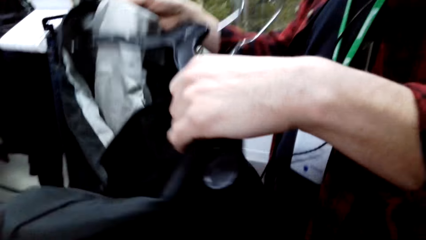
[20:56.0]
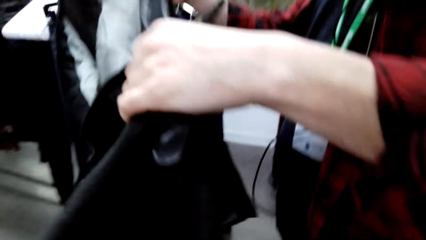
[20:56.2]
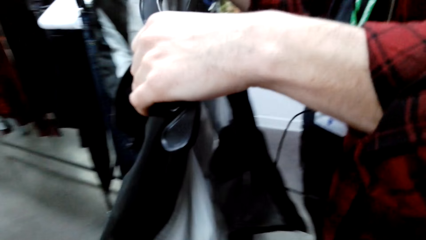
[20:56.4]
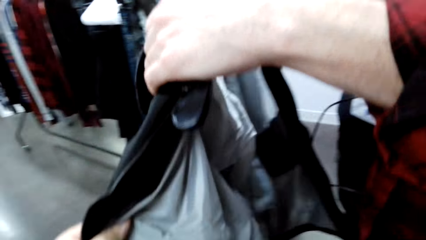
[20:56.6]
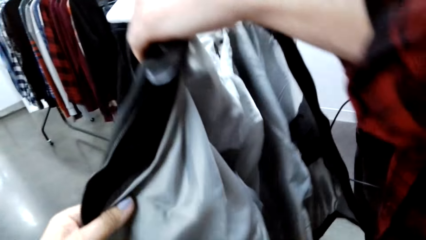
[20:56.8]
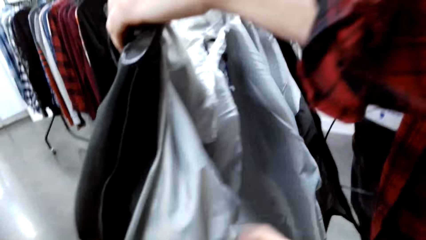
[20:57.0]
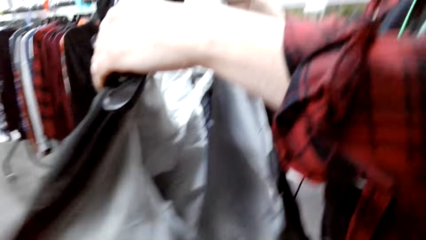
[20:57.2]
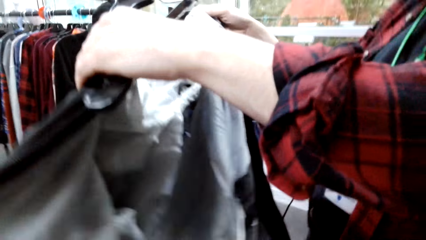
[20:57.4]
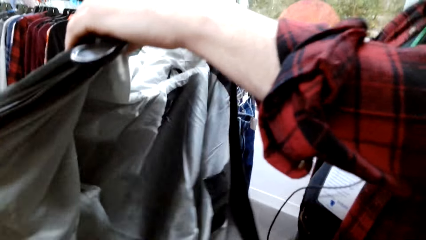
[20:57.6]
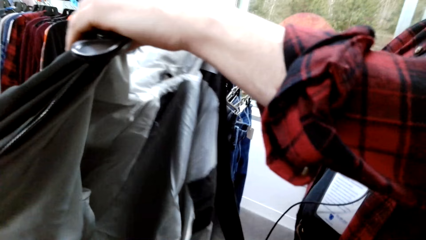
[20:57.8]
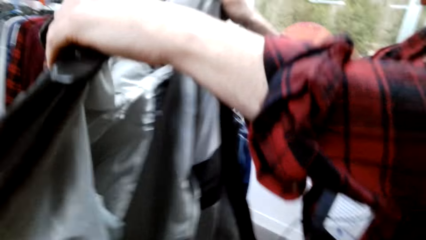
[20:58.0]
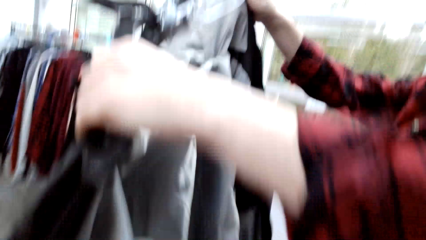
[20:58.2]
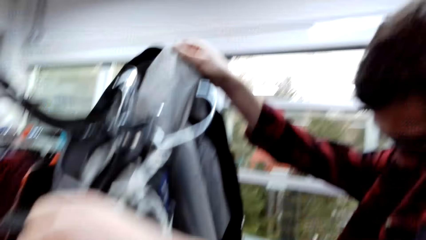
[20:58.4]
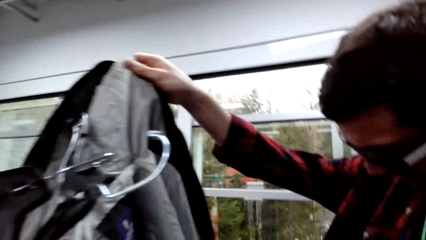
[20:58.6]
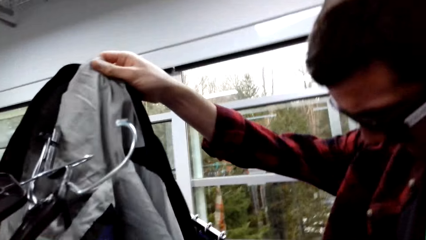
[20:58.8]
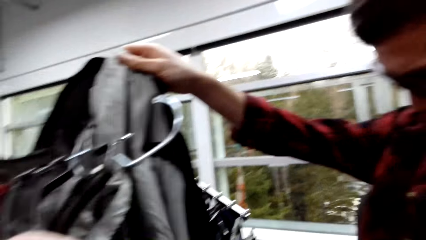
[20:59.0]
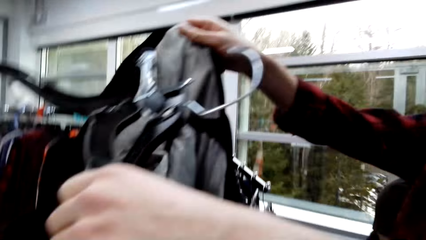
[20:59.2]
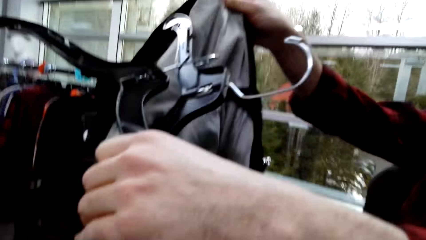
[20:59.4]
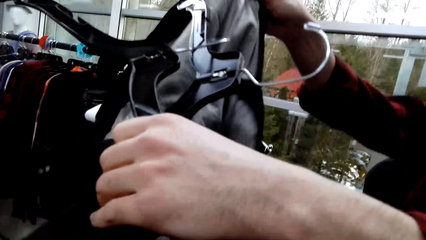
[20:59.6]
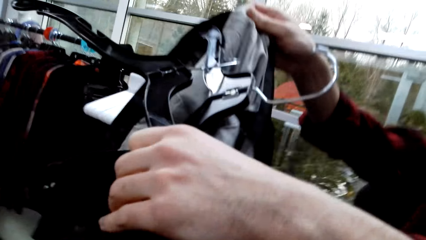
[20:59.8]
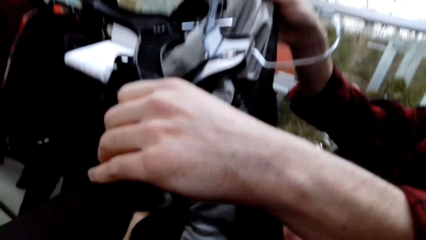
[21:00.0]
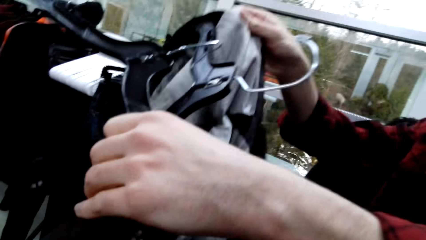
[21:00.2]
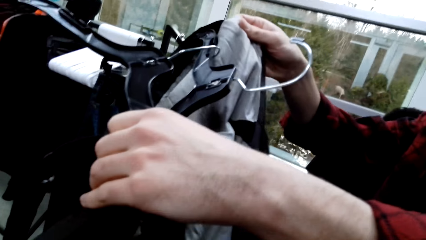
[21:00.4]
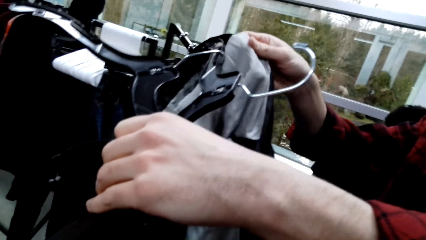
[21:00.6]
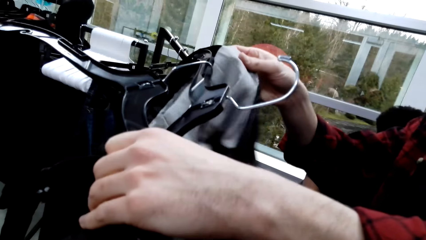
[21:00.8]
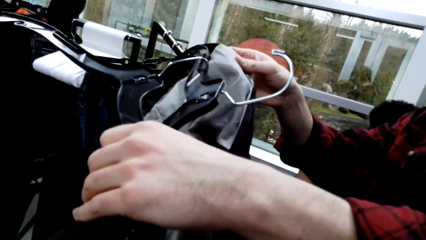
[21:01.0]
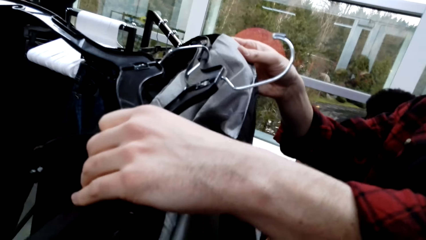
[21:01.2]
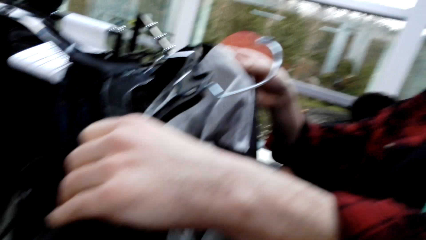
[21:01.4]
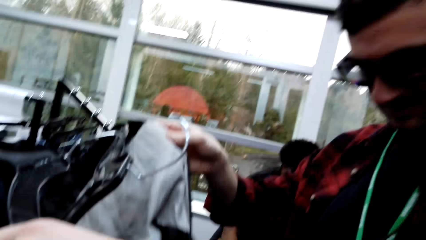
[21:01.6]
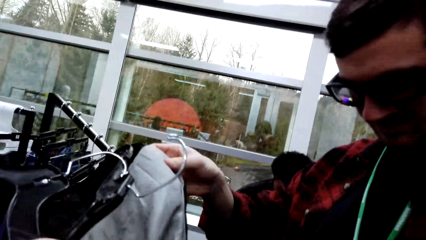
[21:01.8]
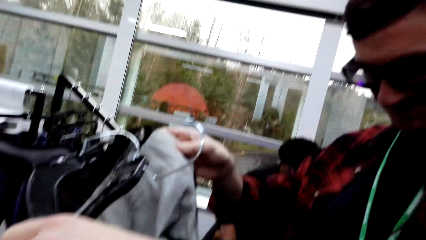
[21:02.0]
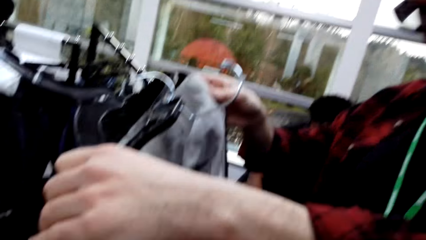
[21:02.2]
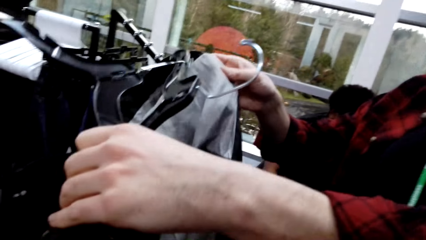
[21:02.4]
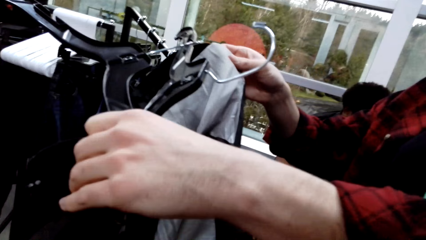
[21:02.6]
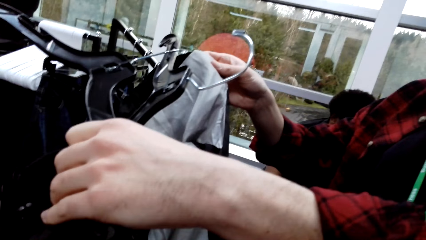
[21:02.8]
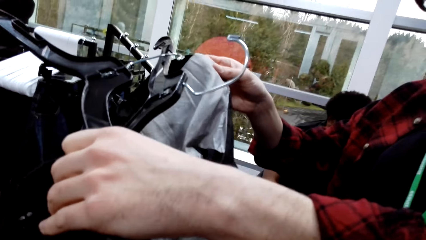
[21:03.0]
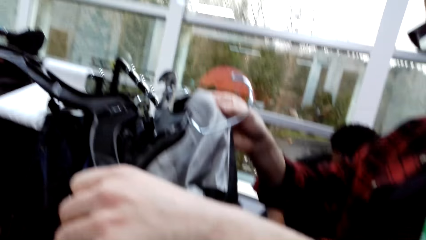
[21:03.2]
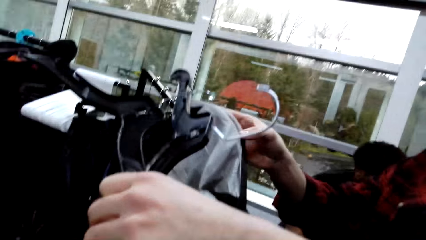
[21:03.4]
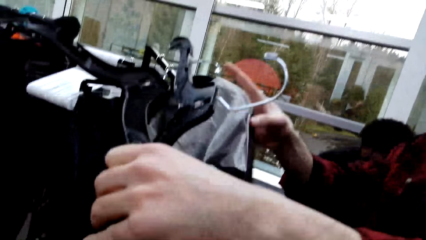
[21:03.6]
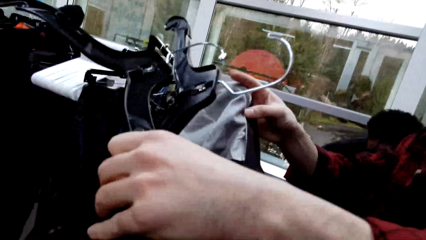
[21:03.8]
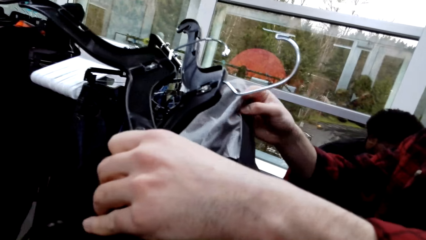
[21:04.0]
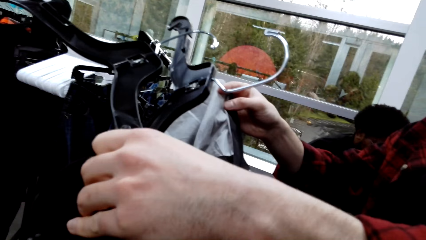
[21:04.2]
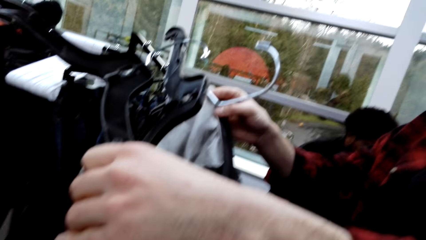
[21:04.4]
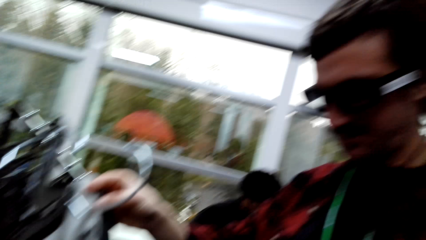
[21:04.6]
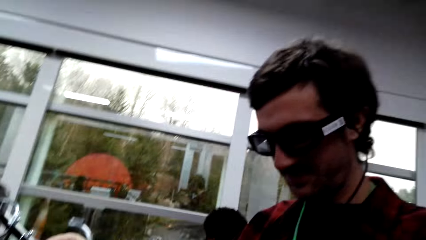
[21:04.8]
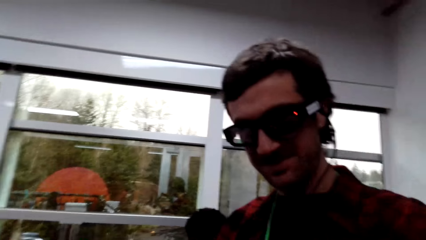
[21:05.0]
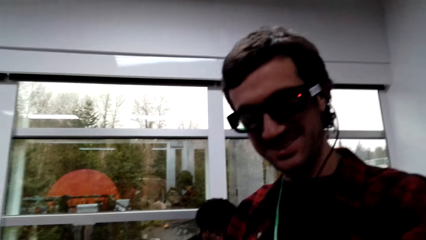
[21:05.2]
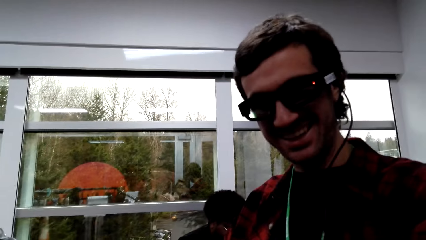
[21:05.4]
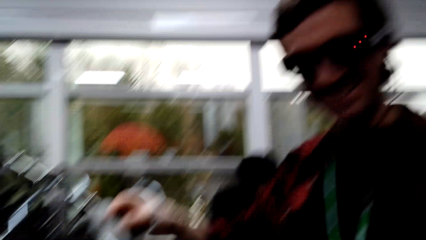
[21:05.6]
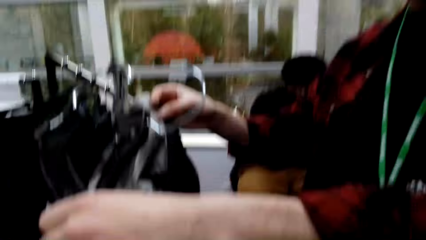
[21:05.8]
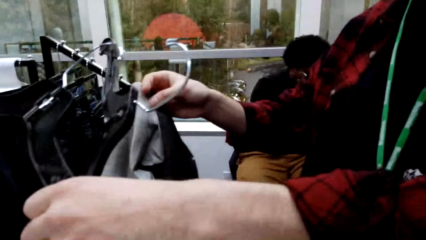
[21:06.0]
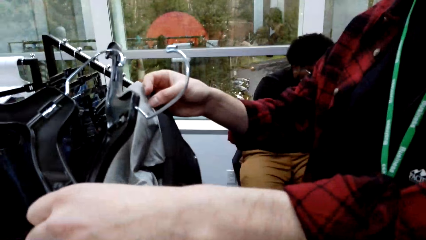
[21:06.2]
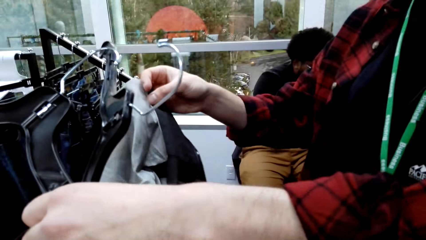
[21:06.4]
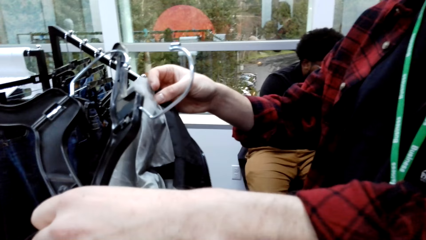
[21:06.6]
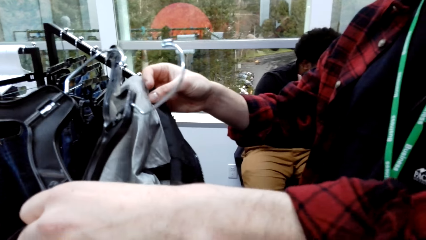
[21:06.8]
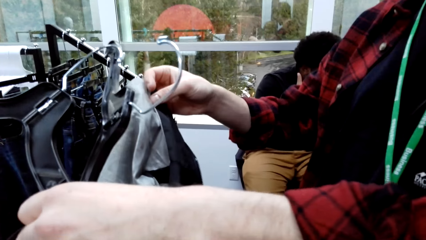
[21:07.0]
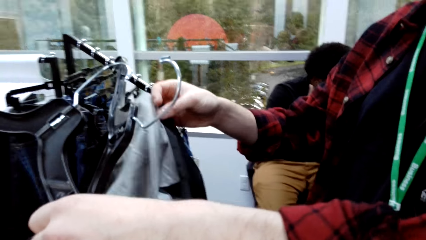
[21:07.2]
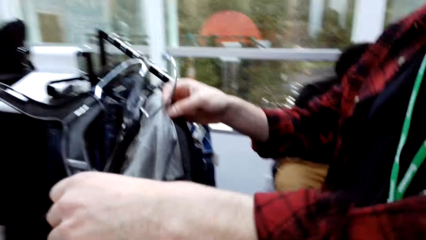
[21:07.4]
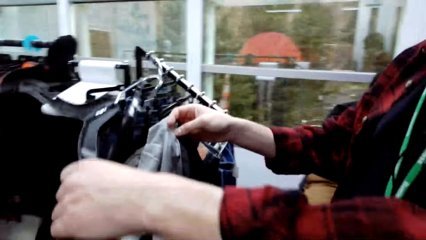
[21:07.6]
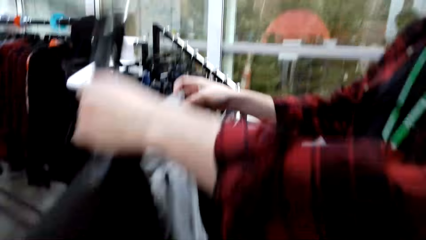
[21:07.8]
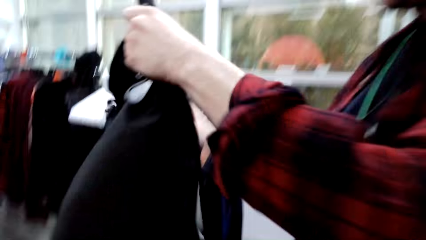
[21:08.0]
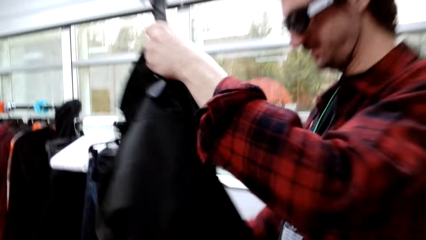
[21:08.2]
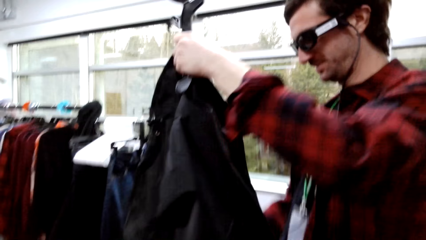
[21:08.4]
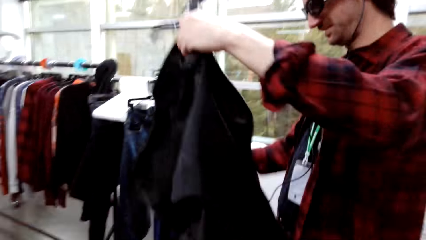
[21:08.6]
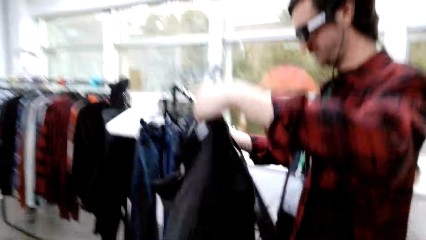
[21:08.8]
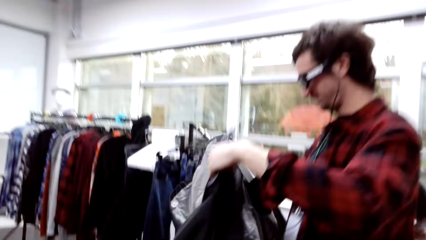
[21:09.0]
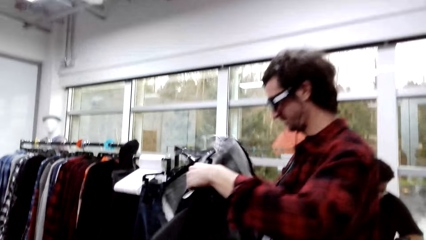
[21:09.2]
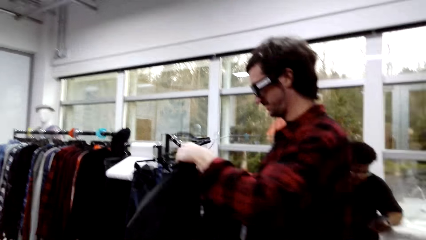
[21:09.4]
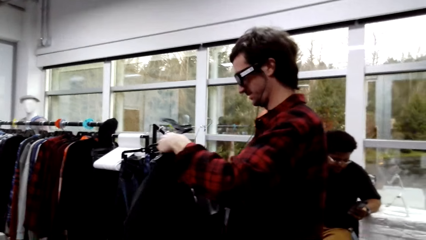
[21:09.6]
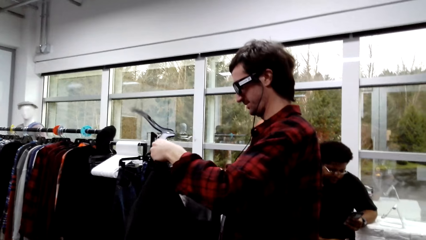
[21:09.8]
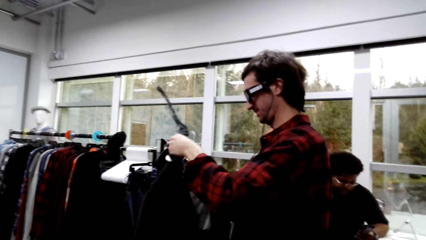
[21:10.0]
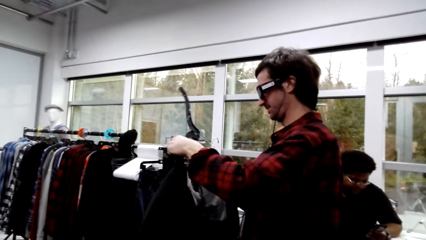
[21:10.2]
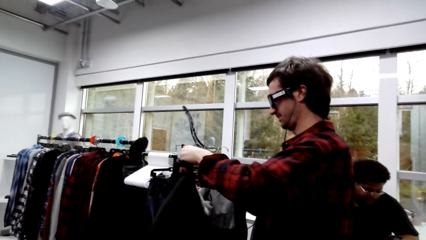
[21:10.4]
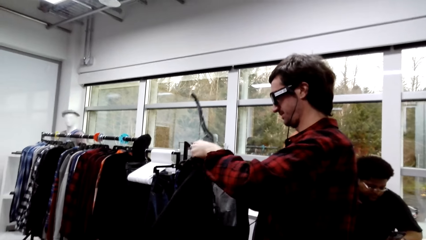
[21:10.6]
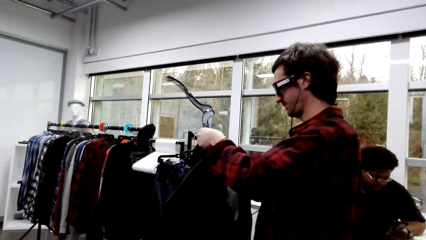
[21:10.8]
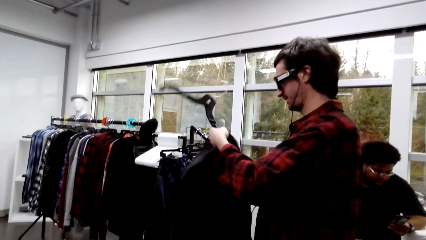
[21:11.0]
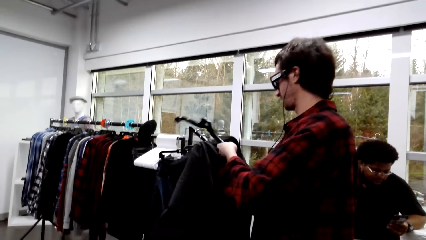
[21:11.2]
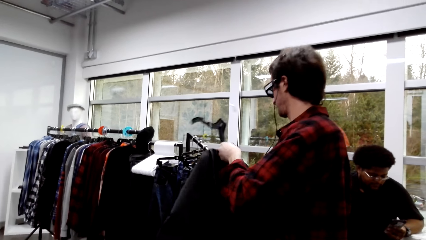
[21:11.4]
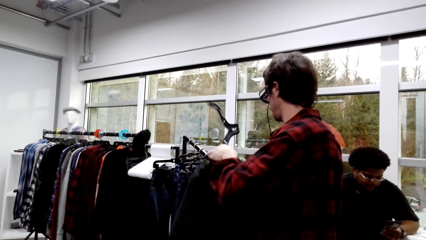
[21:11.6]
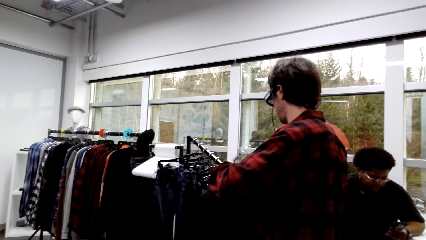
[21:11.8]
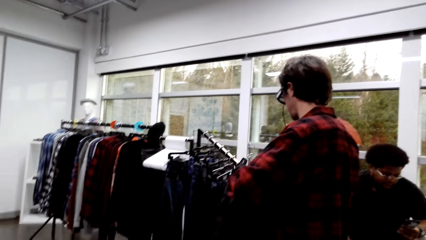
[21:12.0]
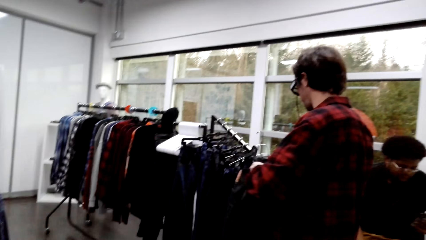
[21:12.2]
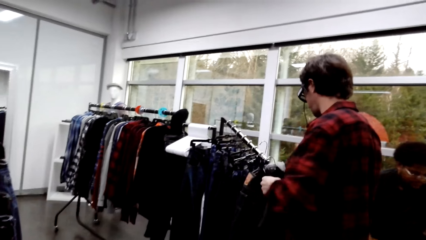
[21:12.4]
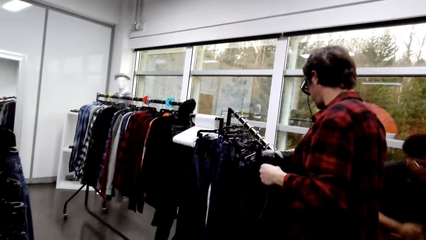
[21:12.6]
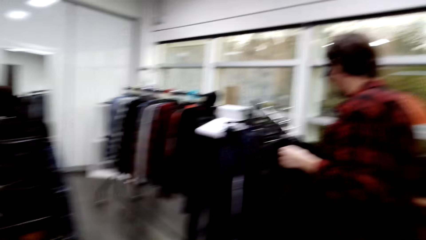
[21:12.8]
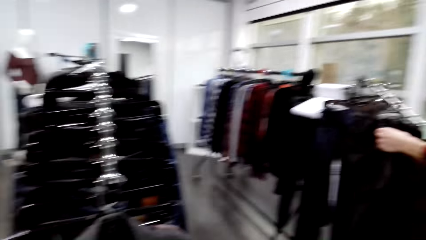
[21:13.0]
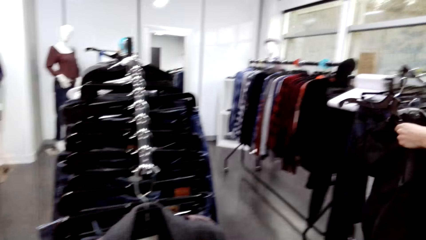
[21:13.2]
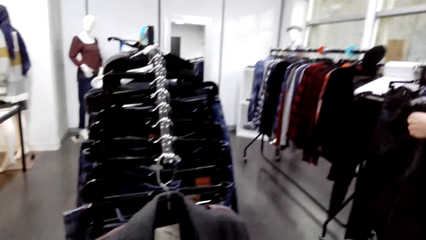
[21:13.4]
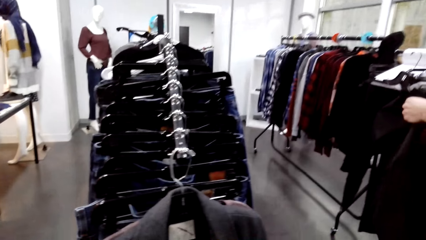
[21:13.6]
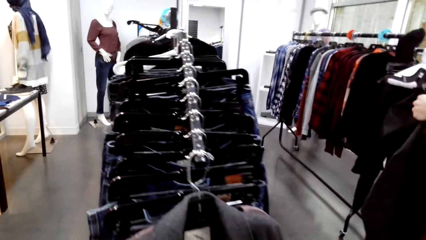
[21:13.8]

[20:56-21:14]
A male places a hanger on the jacket. The camera wearer touches the jacket with hands. They converse with the male. The male places a hanger on the jacket. The camera wearer converses with the male.
